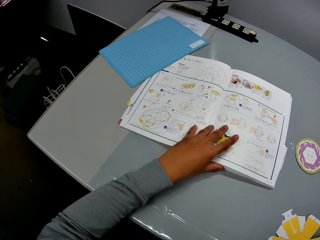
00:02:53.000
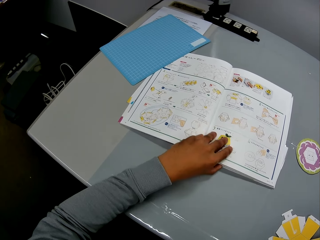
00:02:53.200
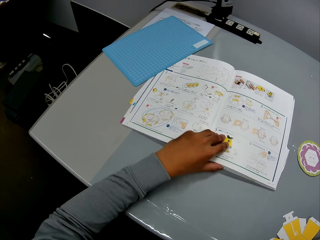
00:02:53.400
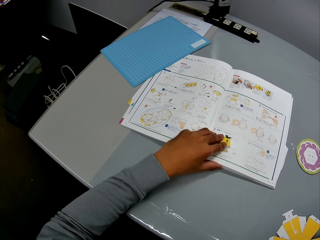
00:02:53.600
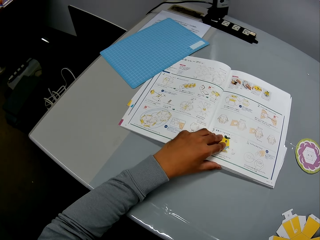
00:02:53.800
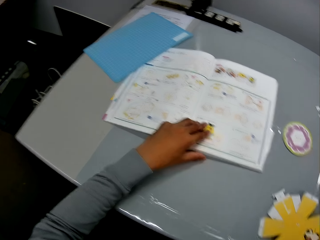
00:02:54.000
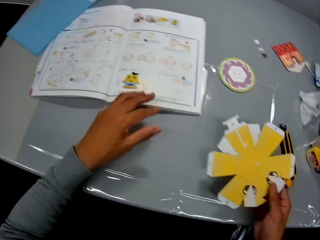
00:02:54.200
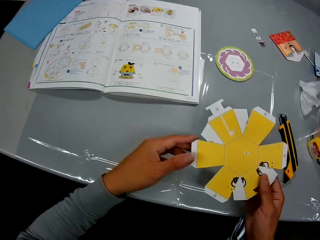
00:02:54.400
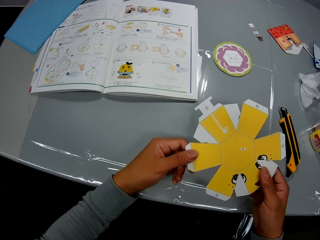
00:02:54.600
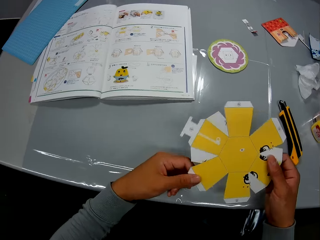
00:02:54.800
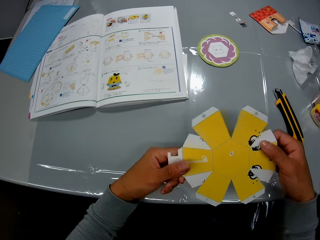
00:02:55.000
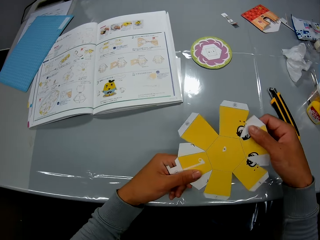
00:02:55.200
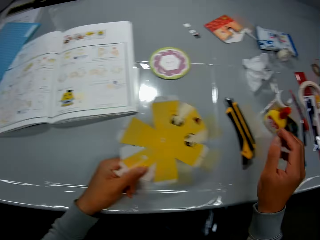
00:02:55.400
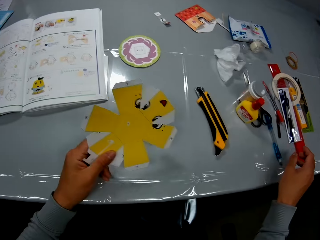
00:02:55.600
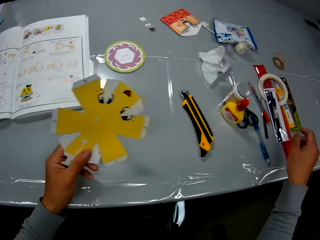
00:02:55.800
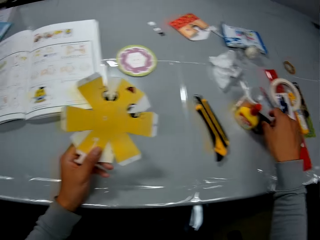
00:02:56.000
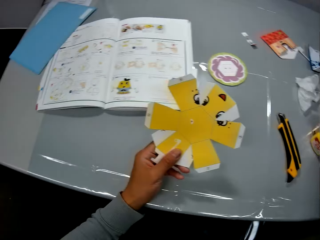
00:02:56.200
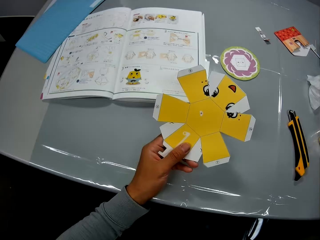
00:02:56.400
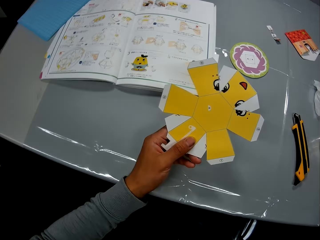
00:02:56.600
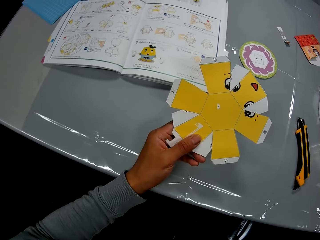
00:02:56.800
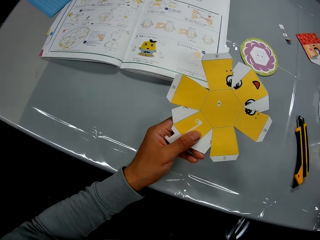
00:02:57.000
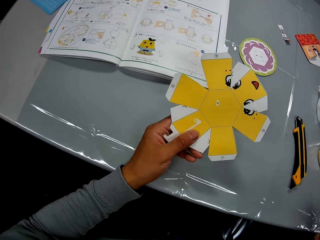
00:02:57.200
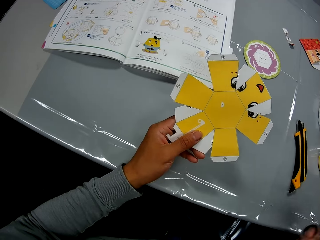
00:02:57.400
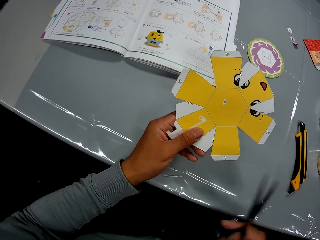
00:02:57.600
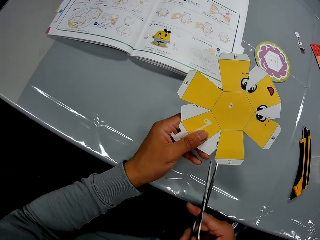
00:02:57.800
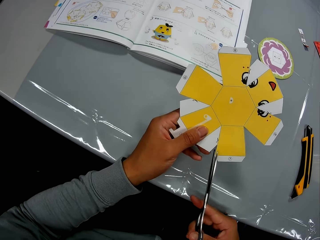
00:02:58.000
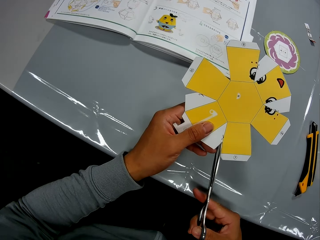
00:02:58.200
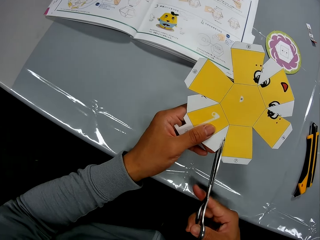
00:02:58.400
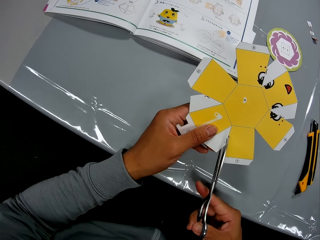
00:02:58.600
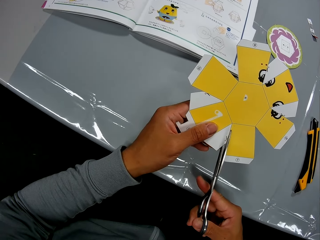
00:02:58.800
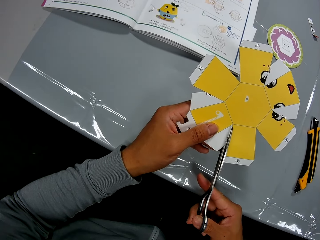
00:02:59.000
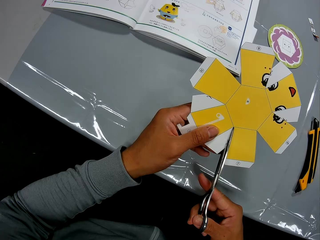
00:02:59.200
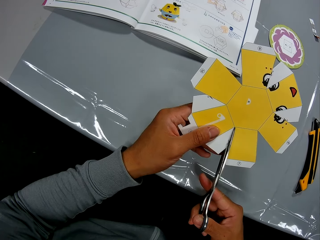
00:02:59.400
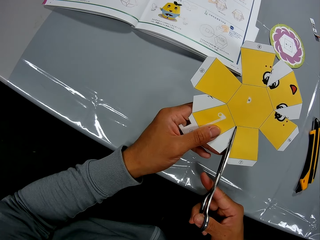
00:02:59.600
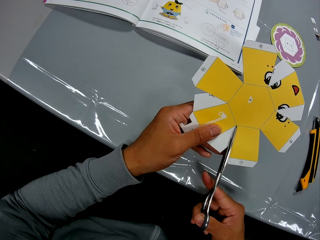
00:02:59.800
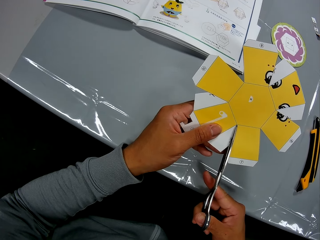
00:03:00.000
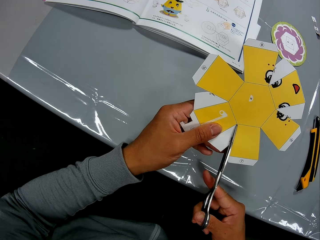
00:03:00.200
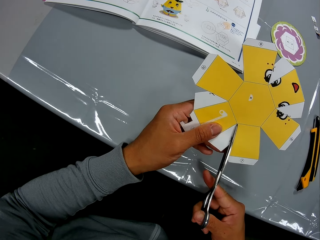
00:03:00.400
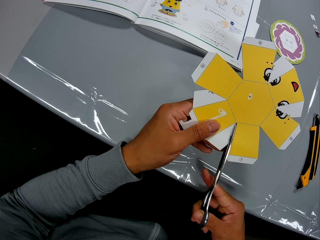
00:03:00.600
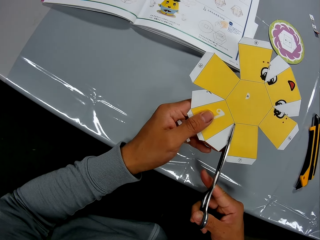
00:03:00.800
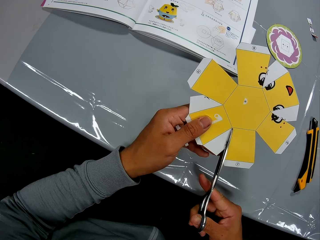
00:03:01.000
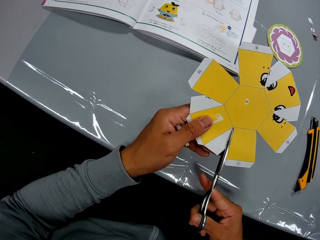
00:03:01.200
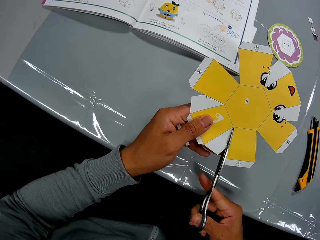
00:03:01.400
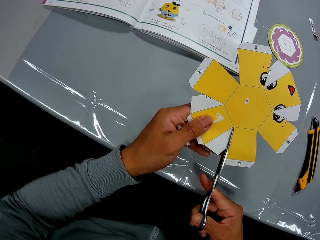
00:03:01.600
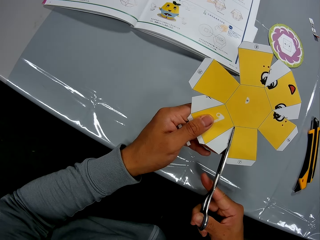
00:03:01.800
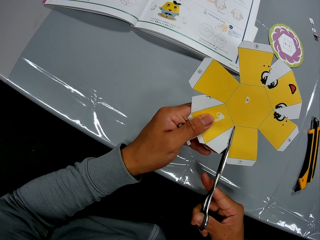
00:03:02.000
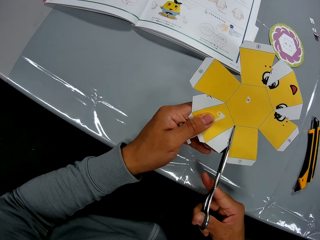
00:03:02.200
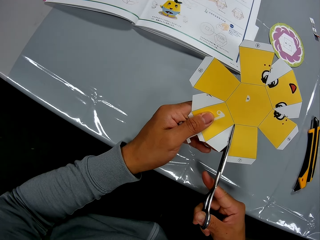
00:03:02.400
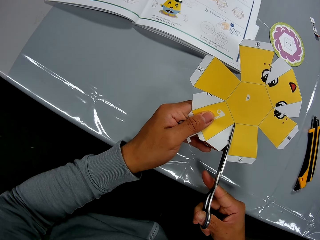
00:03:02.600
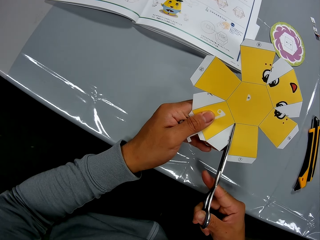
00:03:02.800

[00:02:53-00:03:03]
The camera wearer picks a pair of scissors on the table. They cut the craft with the pair of scissors.

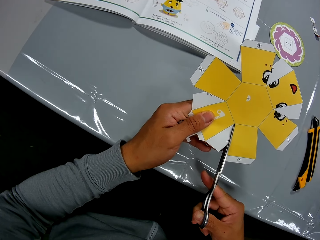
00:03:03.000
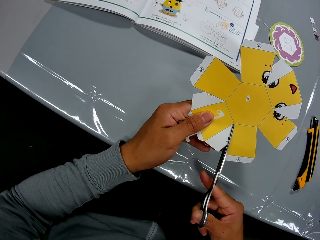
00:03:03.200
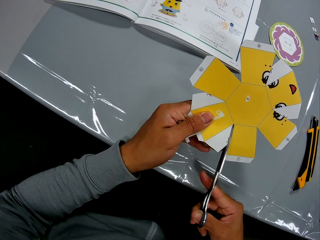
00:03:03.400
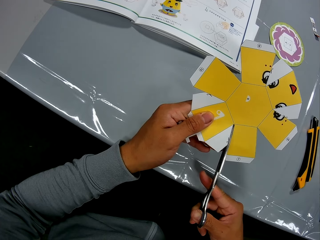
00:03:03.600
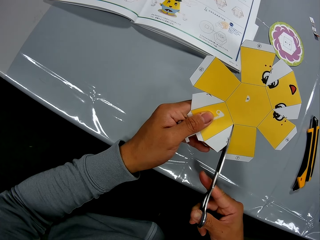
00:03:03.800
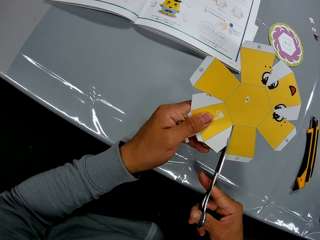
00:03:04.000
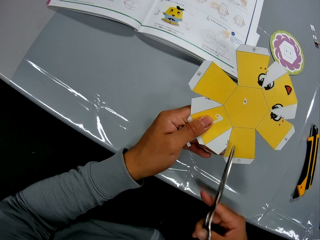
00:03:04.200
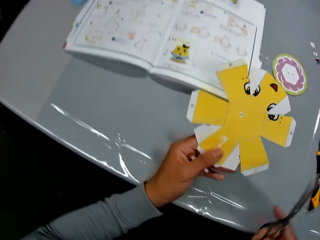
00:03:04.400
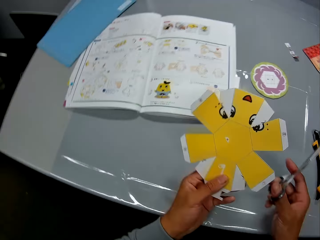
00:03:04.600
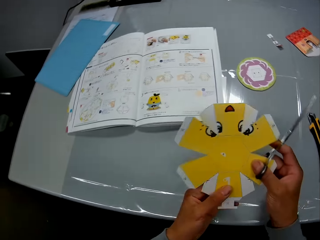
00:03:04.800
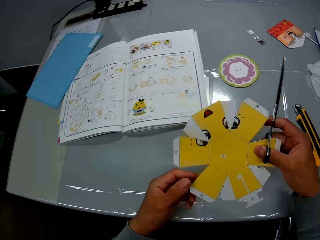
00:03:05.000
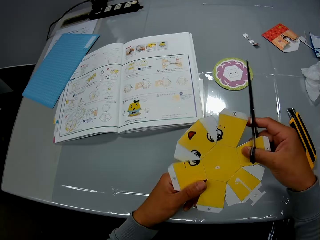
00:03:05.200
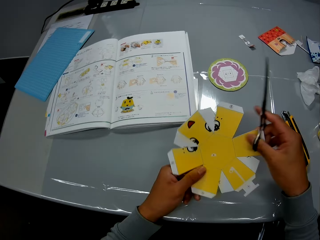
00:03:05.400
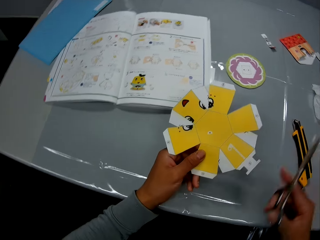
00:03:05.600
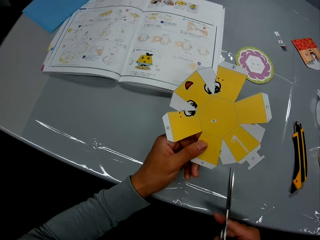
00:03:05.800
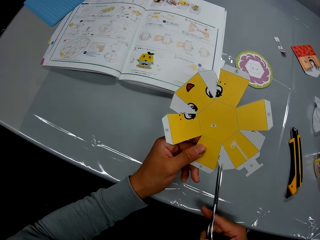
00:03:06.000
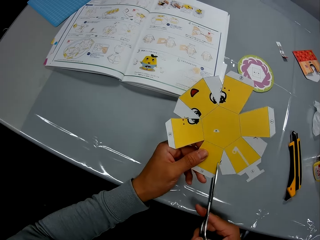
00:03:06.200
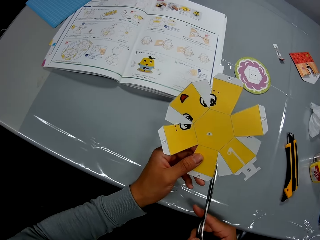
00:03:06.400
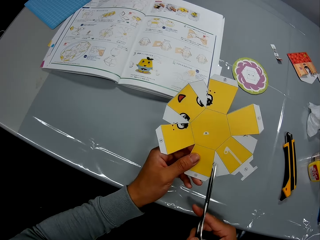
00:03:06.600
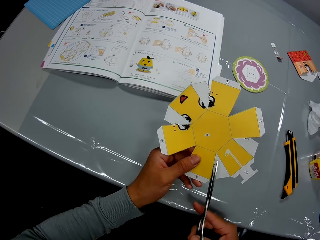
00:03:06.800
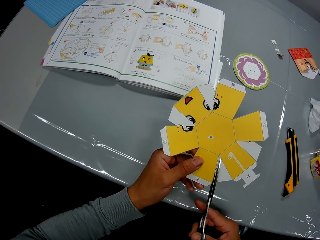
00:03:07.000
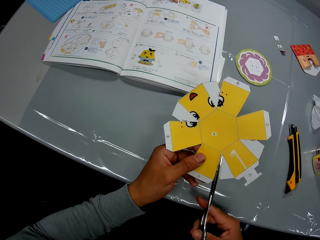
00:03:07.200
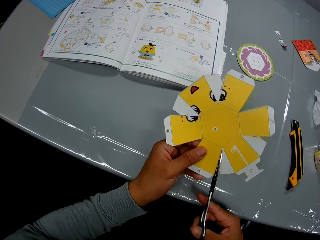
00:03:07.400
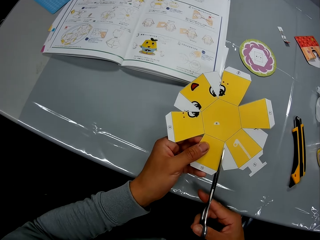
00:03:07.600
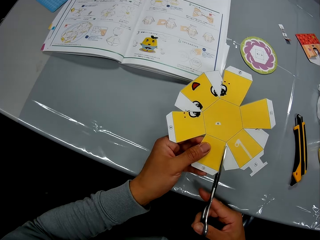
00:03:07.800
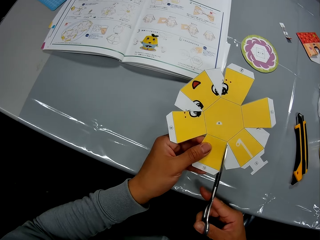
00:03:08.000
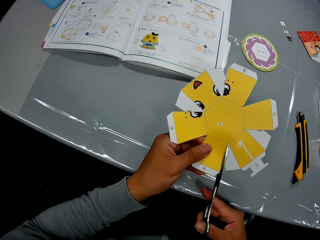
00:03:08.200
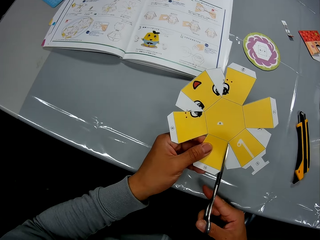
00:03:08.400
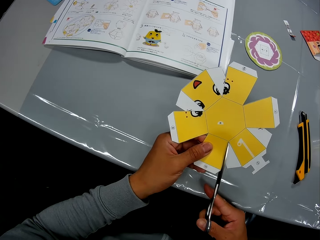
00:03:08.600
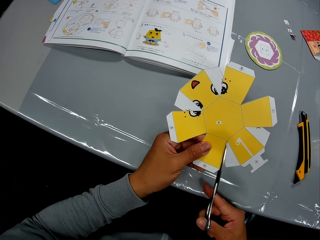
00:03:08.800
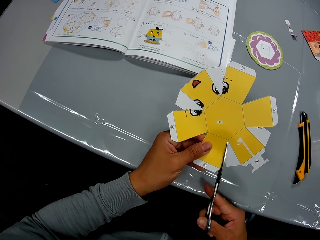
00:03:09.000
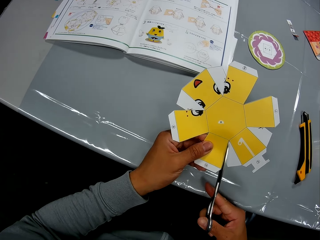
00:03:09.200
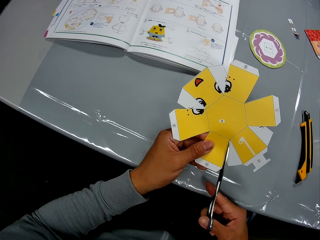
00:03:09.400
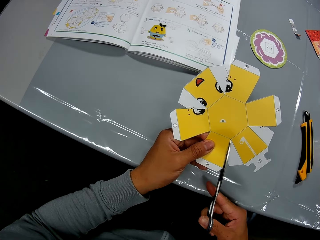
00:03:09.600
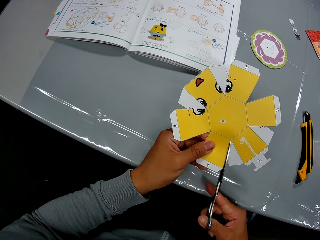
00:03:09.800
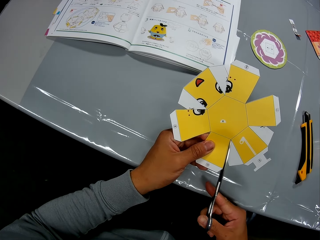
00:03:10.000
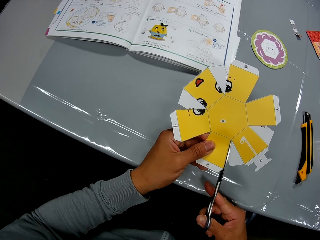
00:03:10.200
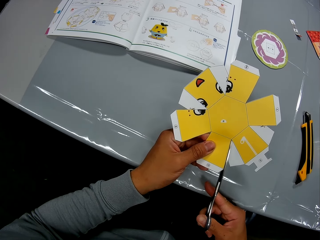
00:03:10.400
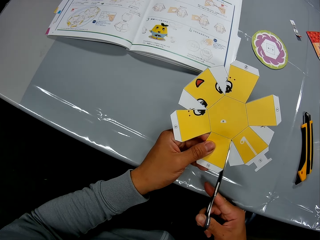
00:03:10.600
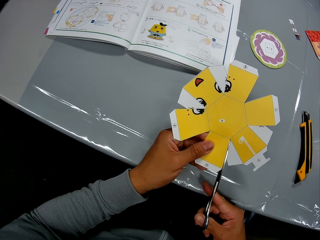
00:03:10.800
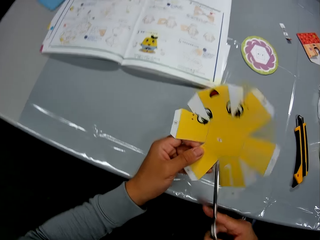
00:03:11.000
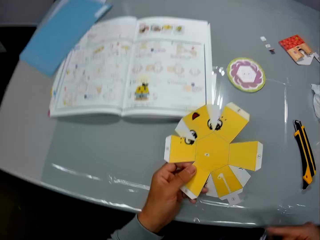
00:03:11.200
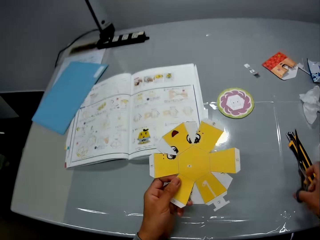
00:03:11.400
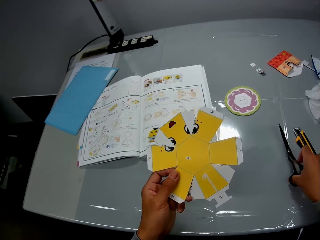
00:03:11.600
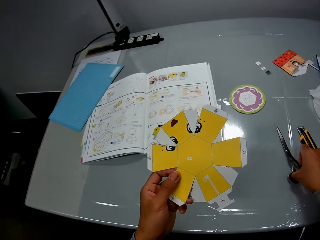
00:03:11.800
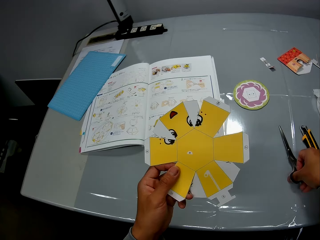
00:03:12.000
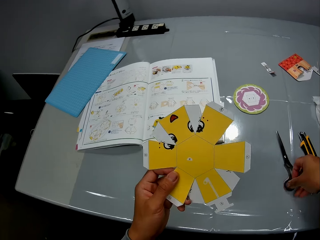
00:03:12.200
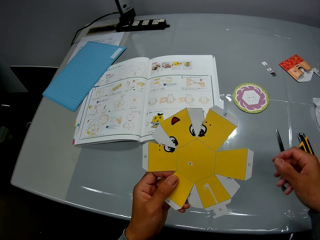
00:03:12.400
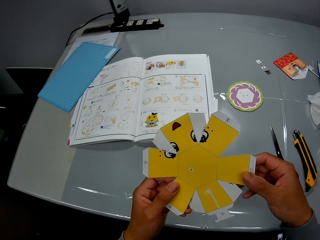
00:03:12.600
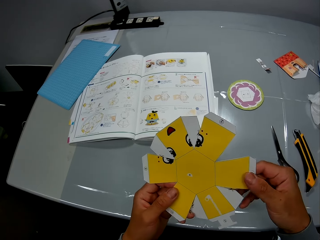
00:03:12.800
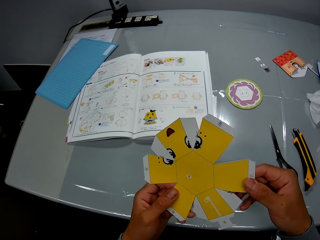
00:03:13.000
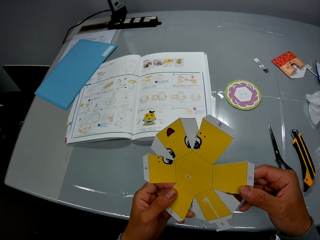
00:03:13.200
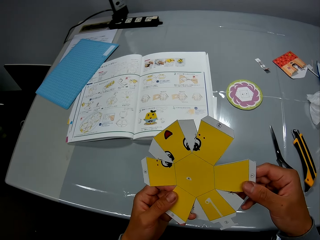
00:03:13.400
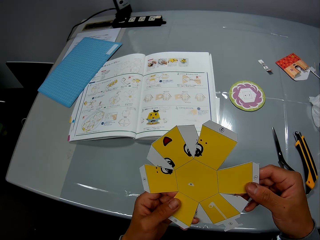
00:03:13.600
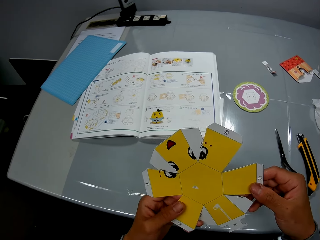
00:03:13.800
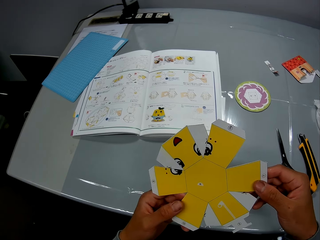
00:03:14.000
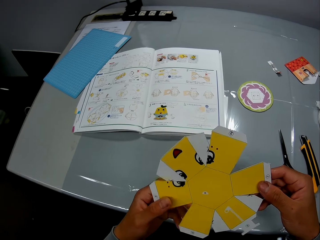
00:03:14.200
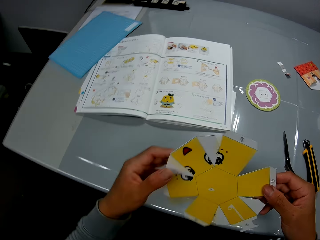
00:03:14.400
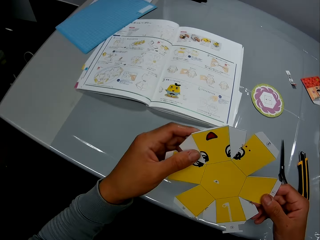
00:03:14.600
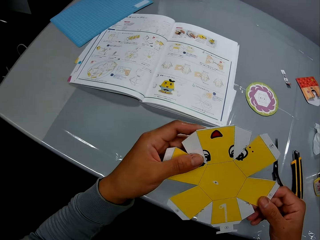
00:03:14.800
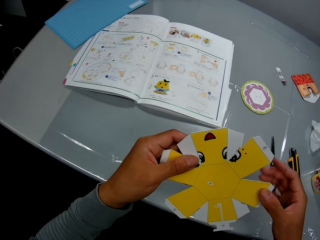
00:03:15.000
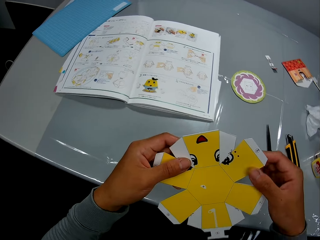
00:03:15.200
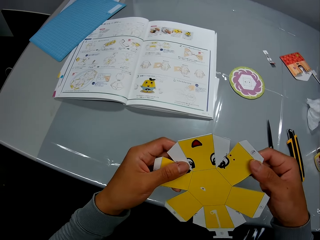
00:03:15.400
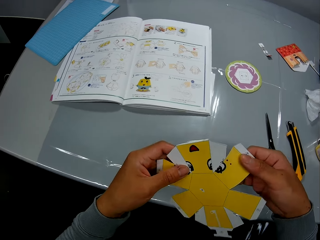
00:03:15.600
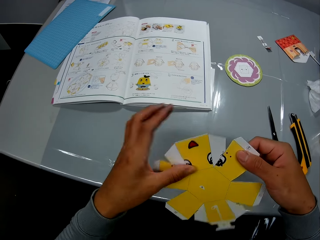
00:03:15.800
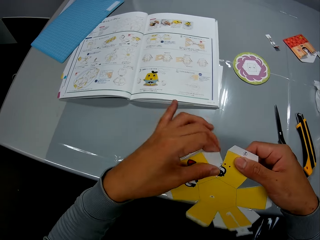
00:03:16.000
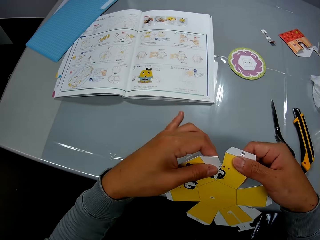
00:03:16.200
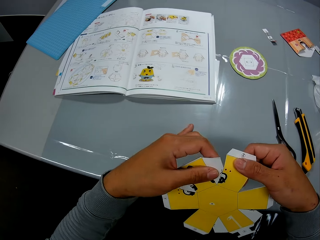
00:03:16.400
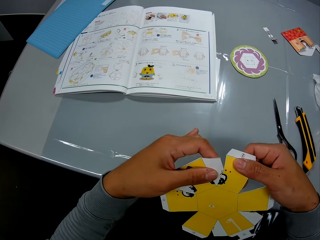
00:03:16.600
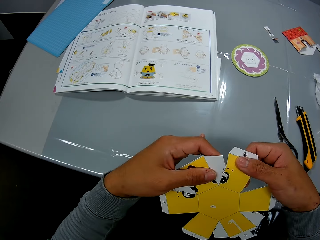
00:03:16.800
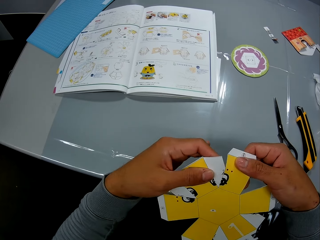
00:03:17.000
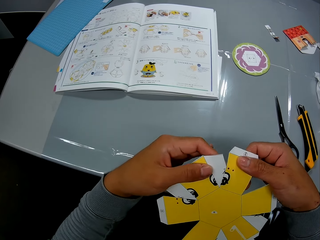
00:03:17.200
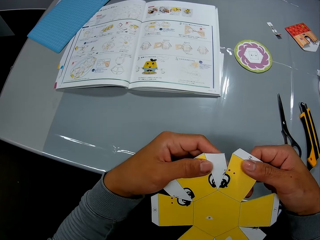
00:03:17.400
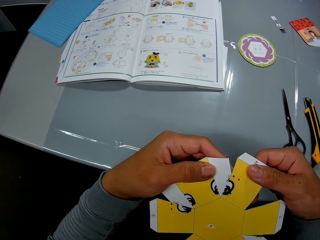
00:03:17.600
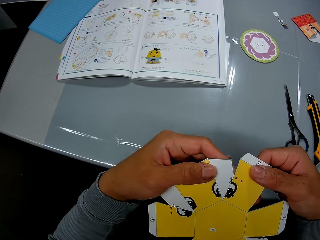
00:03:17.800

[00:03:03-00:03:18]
The camera wearer turns the craft material. He cuts the craft material. He drops the pair of scissors on the table. He holds the craft material. He adjusts the craft in his hand. He attempts to fold the craft material.
